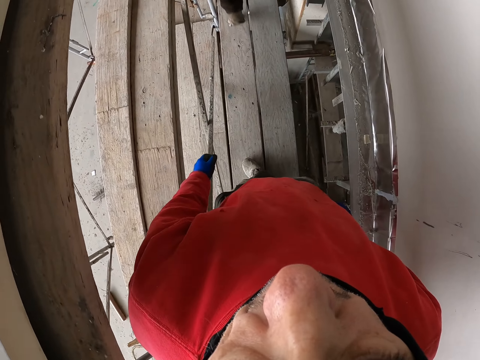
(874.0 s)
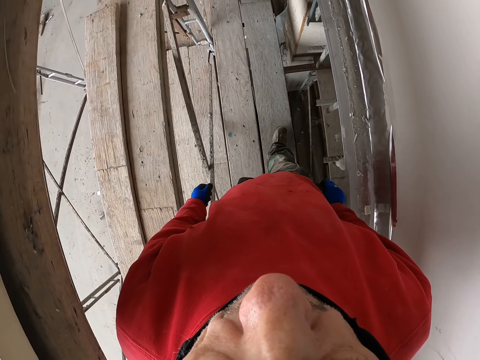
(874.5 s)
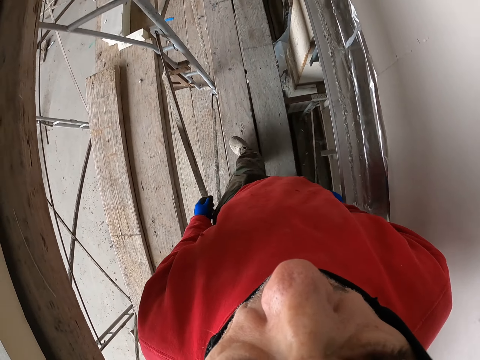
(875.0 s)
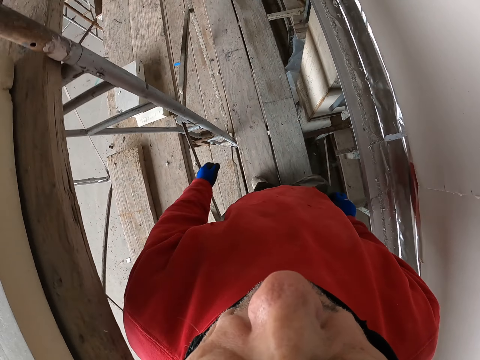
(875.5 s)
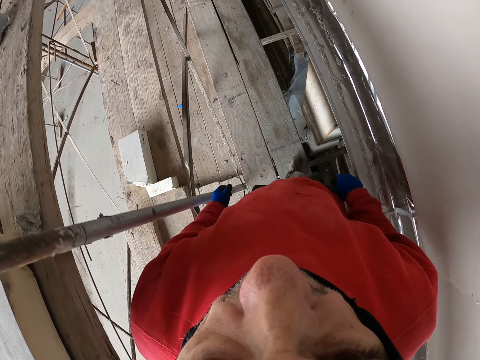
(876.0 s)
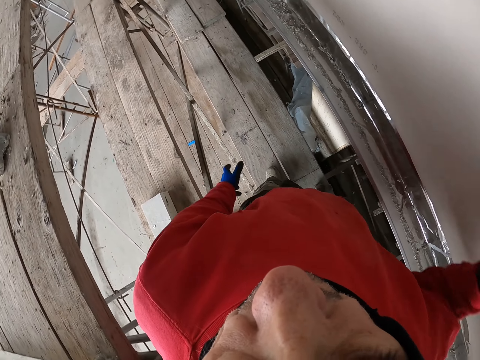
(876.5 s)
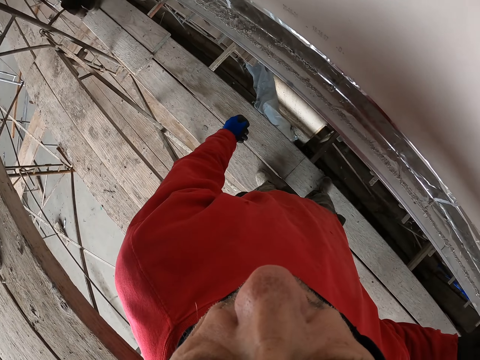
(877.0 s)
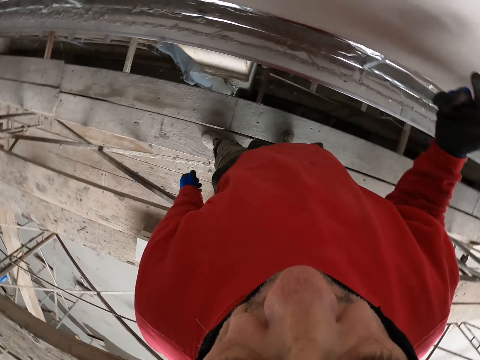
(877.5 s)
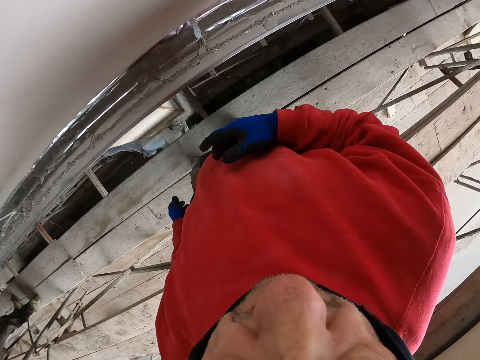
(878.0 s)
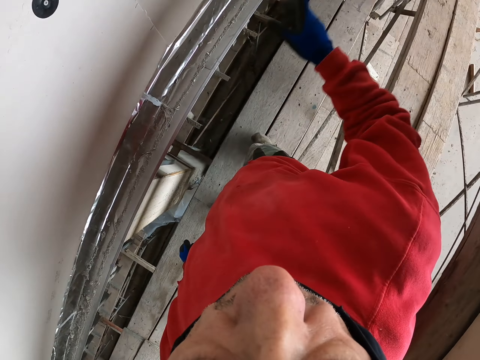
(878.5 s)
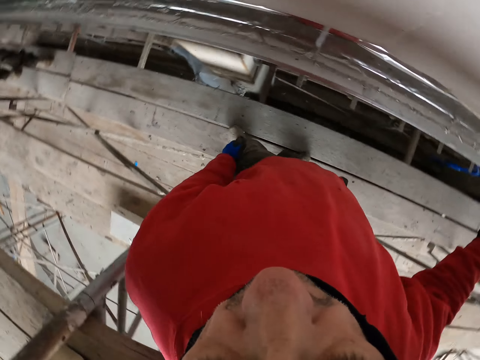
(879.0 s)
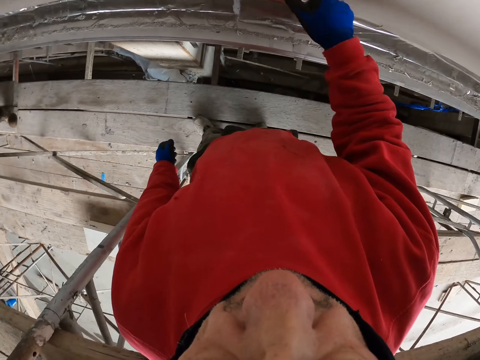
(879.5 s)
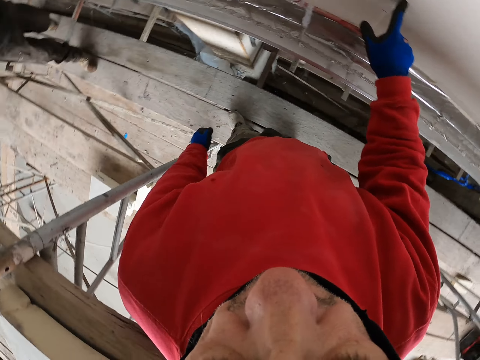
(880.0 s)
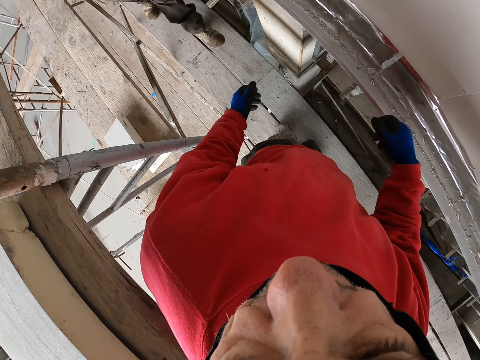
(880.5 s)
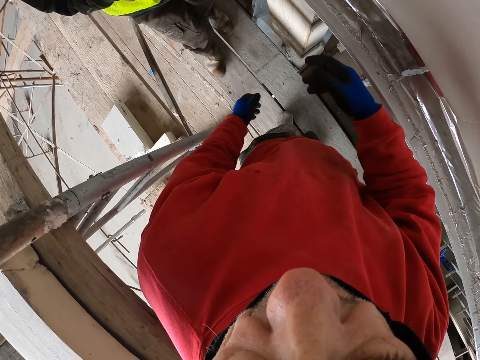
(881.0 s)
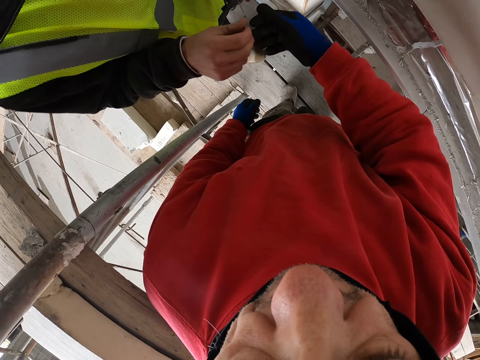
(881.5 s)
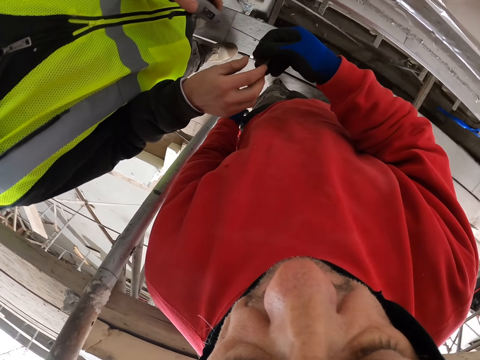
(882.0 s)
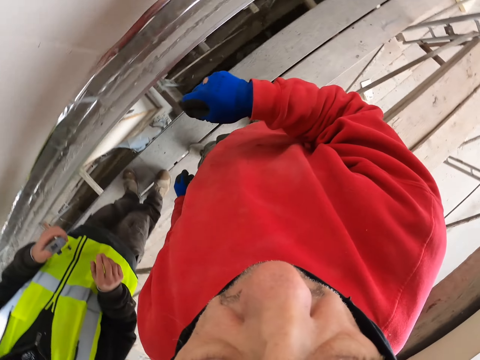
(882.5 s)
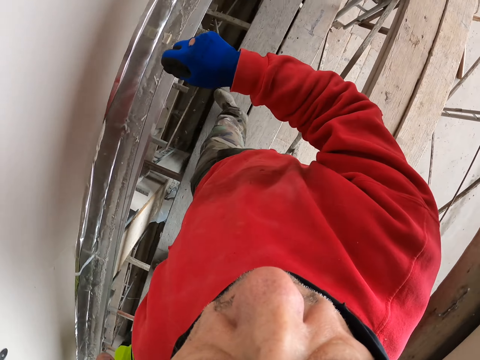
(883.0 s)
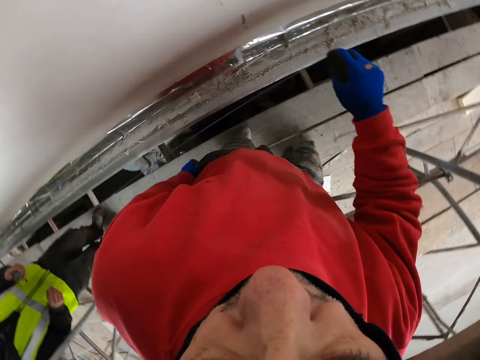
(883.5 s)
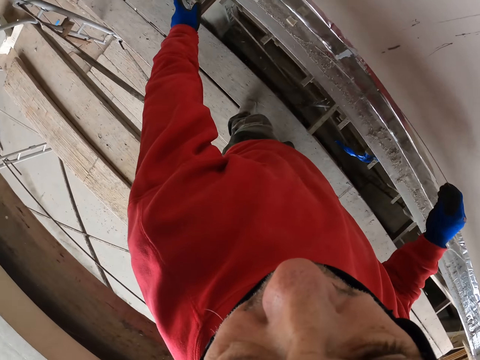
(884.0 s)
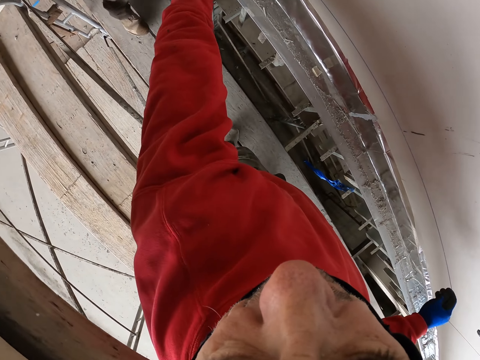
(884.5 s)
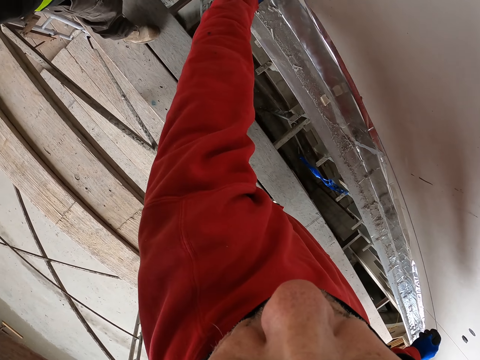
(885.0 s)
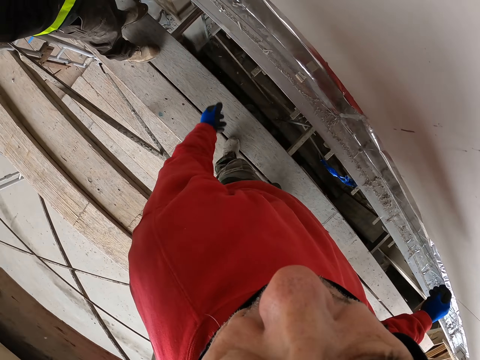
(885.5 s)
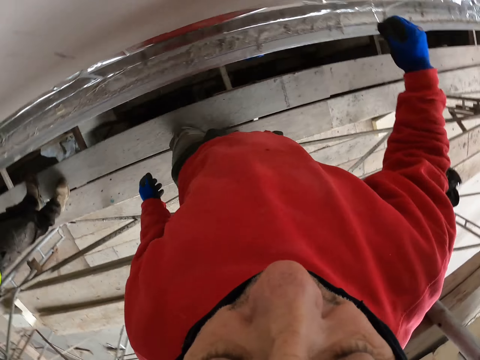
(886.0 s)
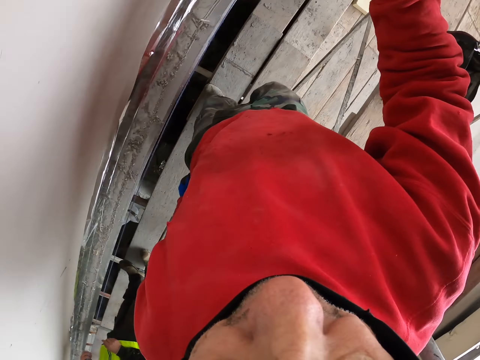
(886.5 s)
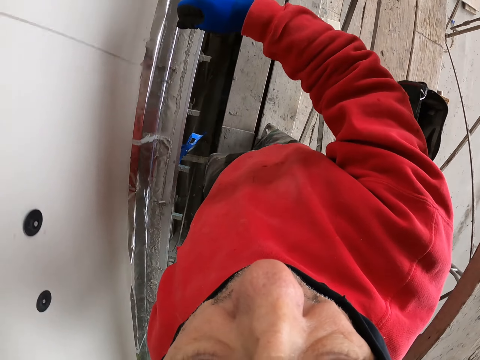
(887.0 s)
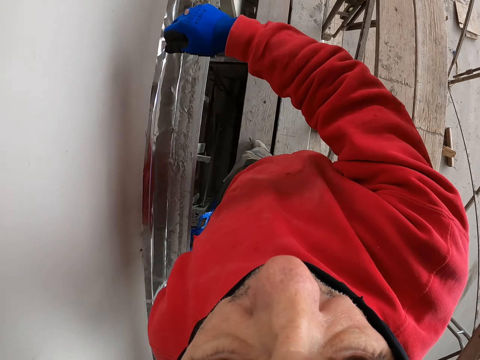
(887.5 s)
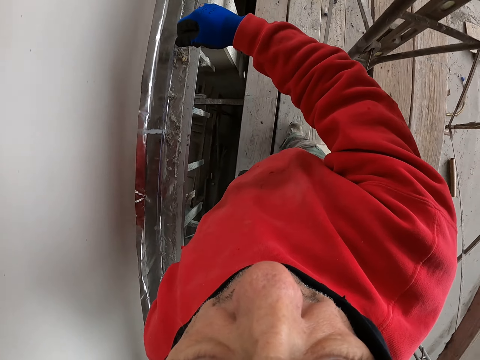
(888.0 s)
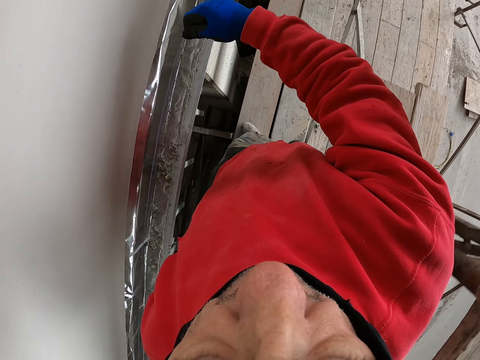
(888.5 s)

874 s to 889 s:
The camera wearer explains something. They turn around. They touch the wall. They pull the string. They measure the size required.

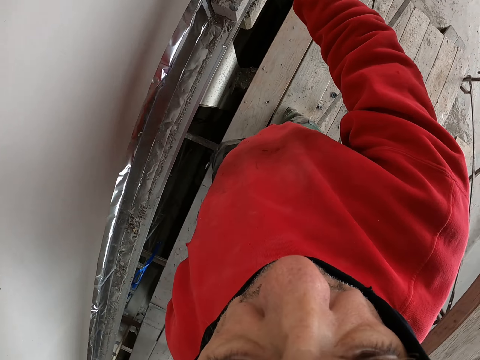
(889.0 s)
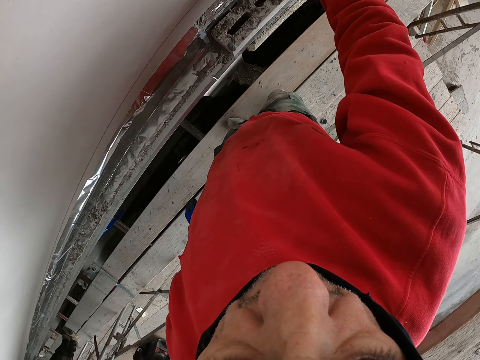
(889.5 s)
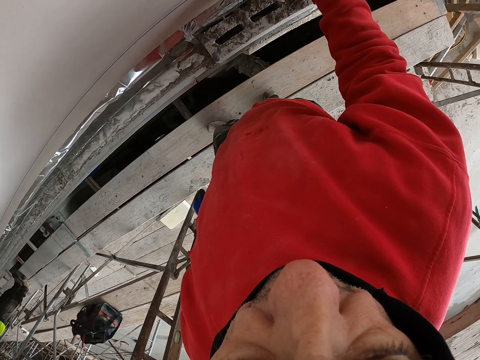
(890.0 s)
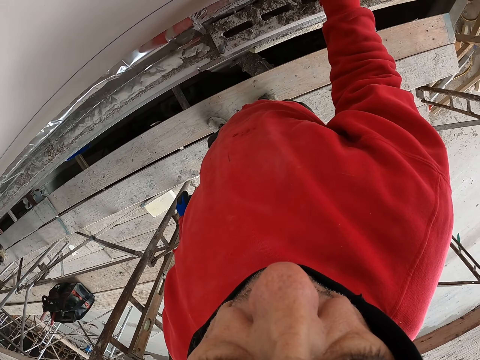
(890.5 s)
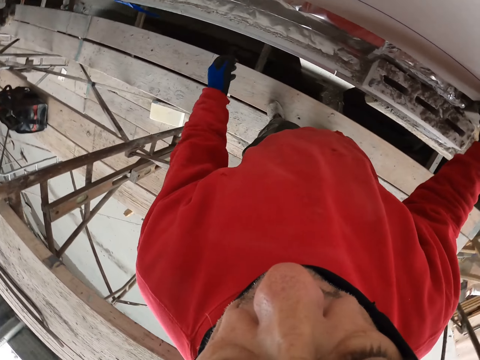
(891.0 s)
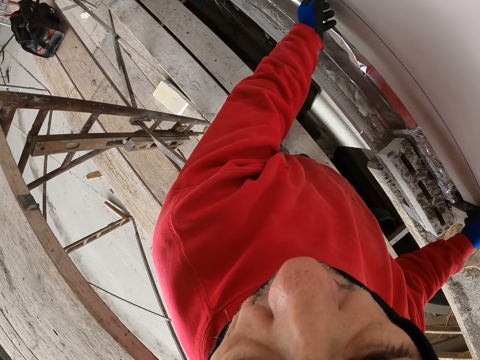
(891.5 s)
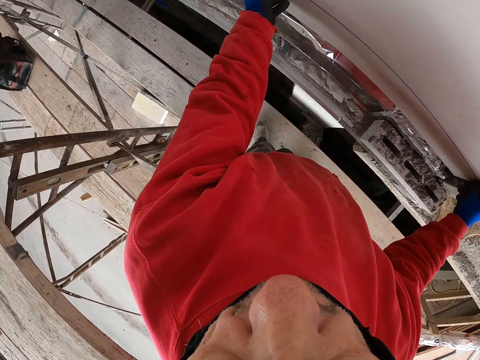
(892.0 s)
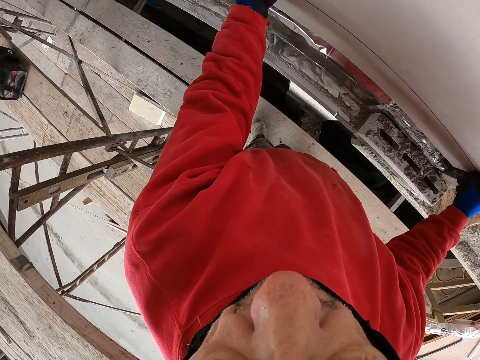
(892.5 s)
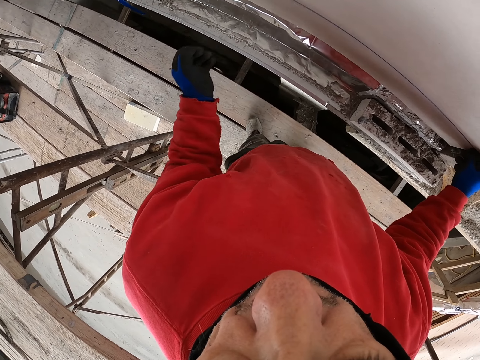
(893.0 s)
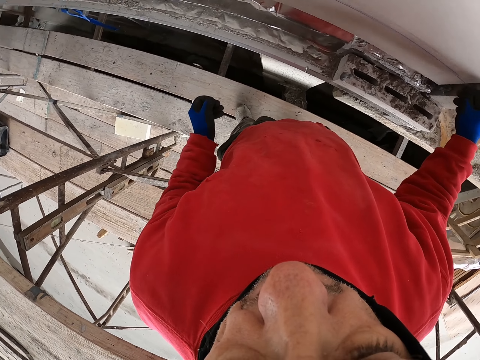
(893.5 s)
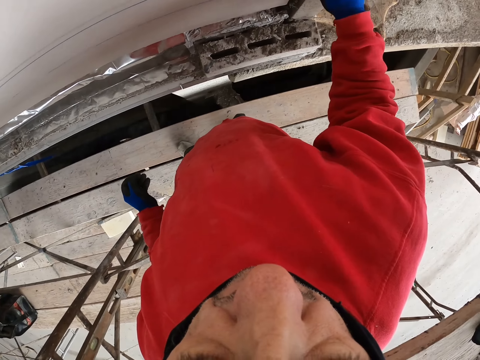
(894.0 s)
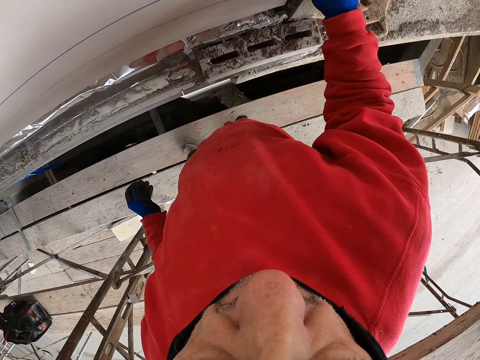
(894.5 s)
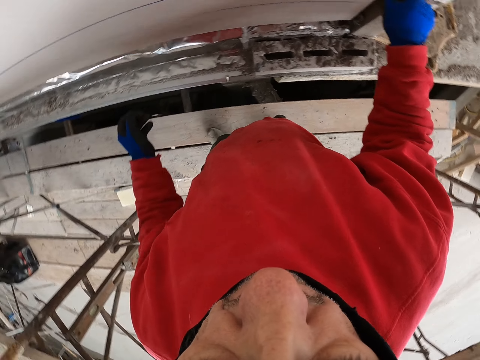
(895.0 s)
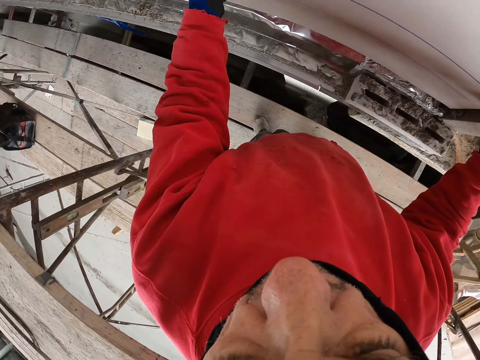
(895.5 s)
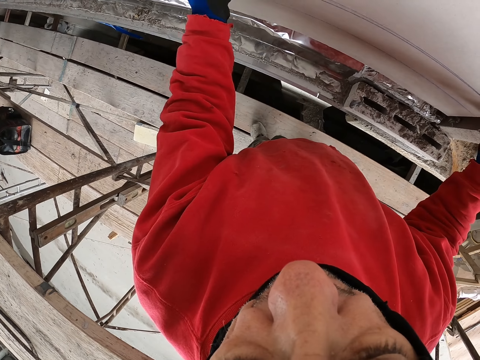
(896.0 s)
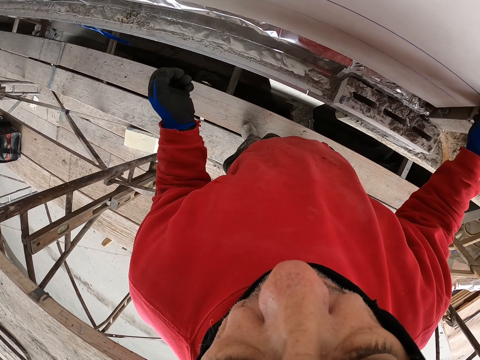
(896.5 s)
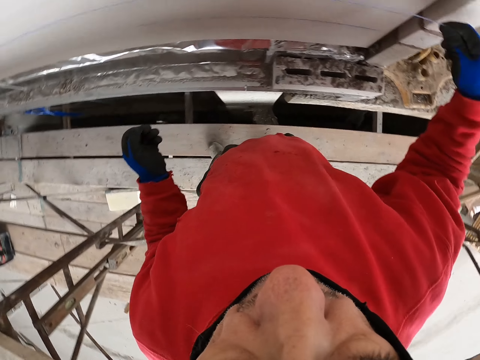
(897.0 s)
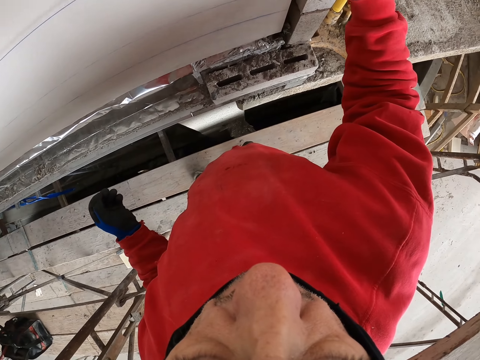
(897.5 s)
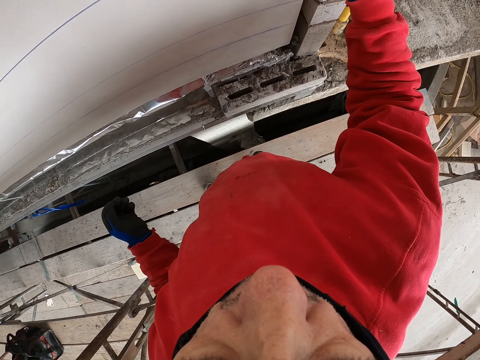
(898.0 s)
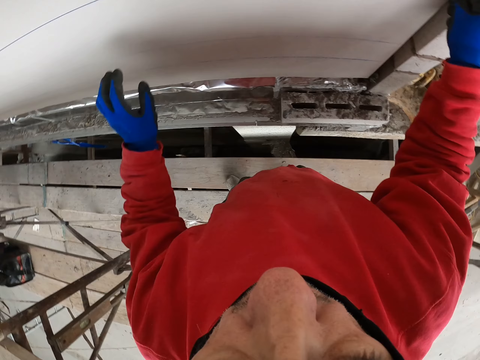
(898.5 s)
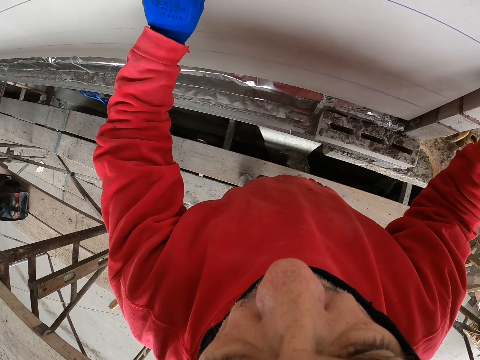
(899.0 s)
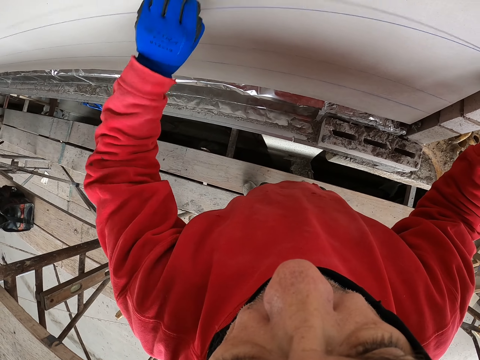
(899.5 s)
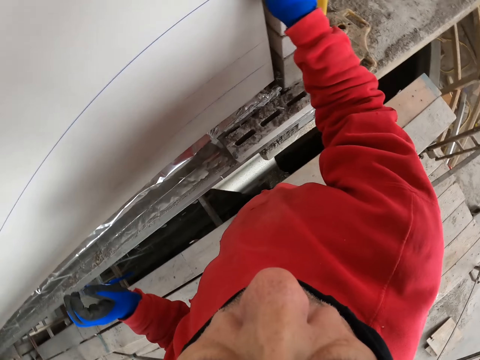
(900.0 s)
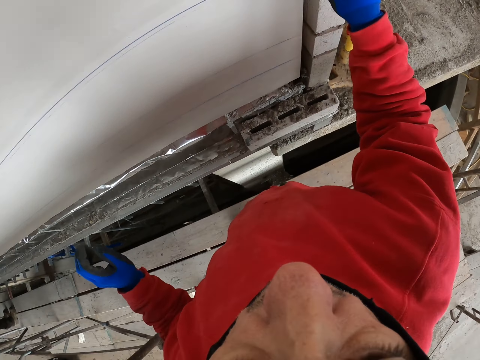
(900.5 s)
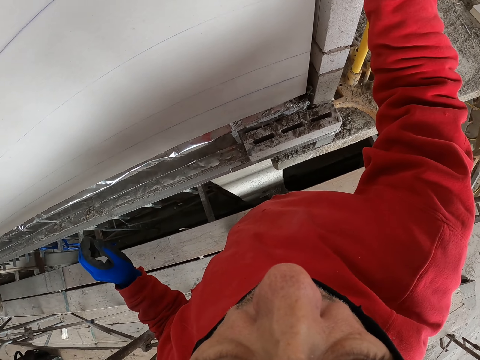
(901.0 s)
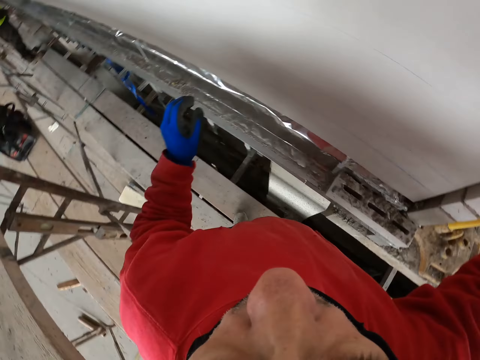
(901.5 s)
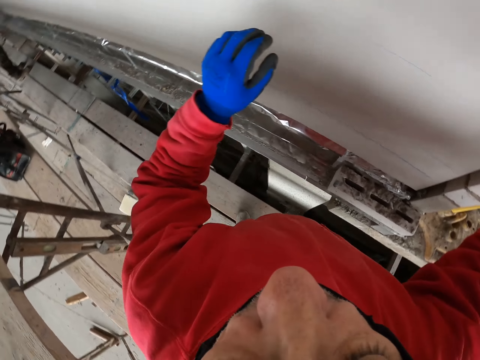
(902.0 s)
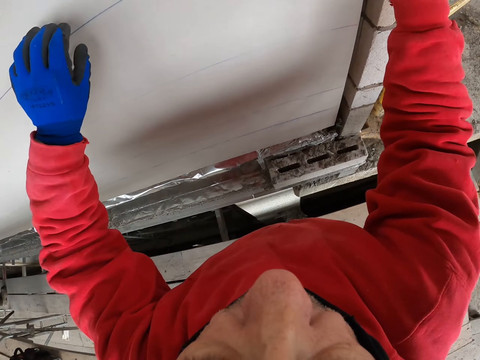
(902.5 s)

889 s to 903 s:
The camera wearer moves the string on the wall. They mark on the wall.
